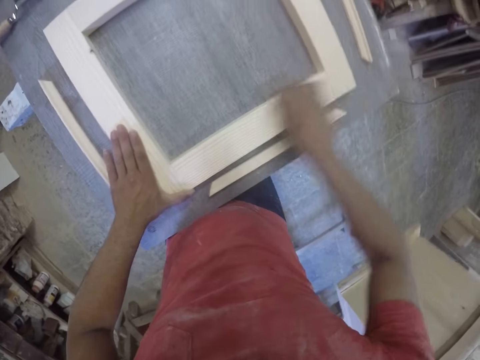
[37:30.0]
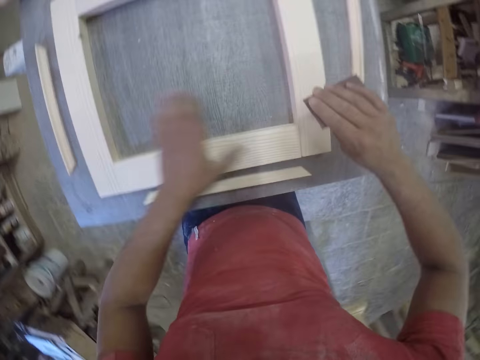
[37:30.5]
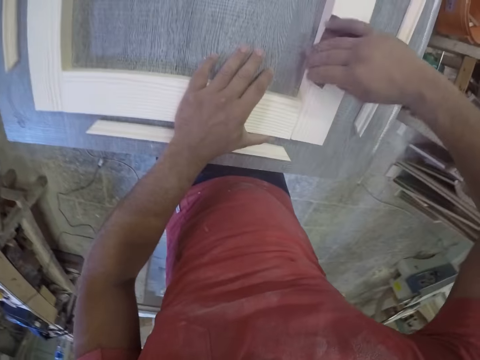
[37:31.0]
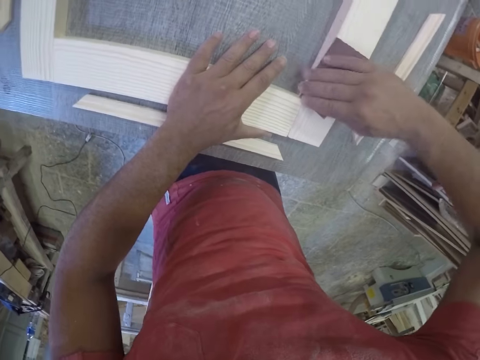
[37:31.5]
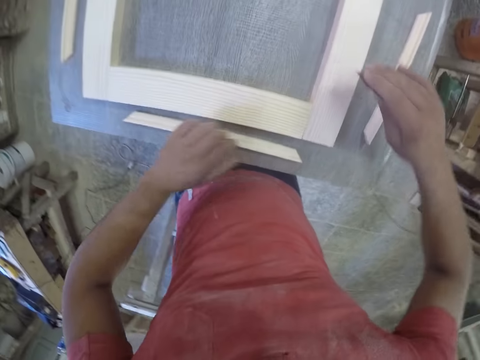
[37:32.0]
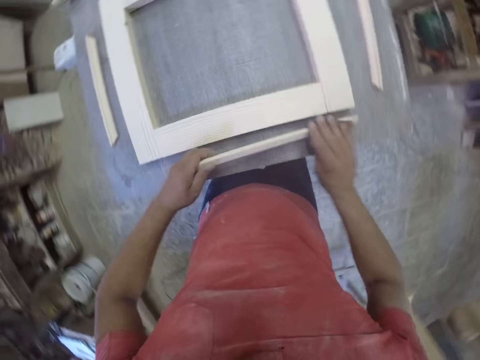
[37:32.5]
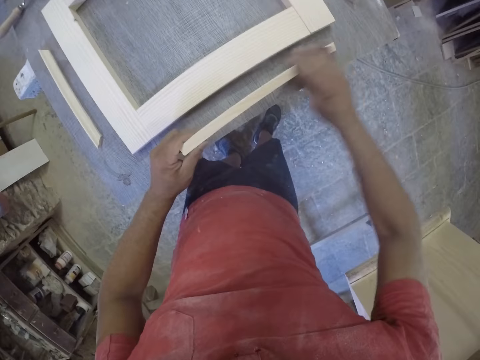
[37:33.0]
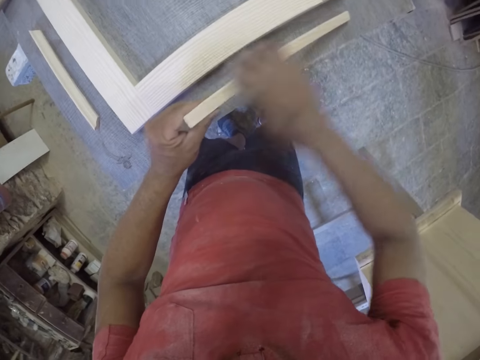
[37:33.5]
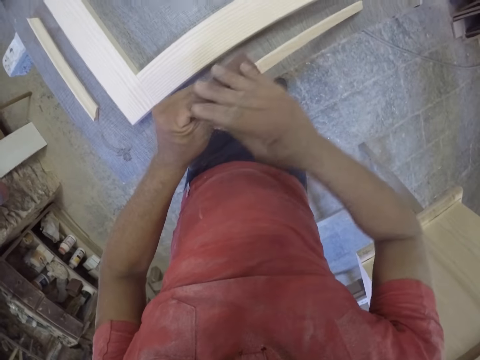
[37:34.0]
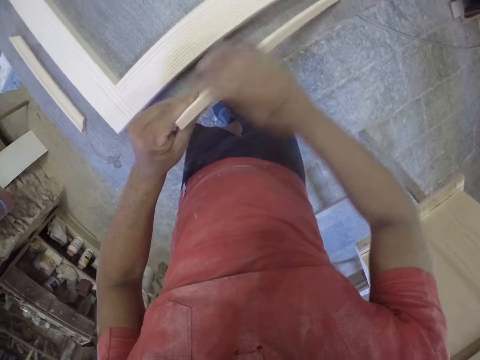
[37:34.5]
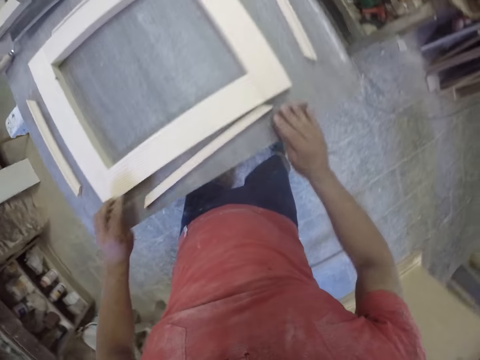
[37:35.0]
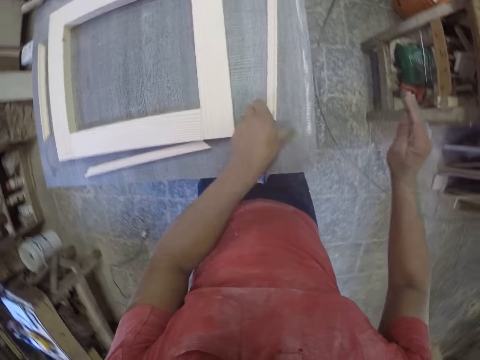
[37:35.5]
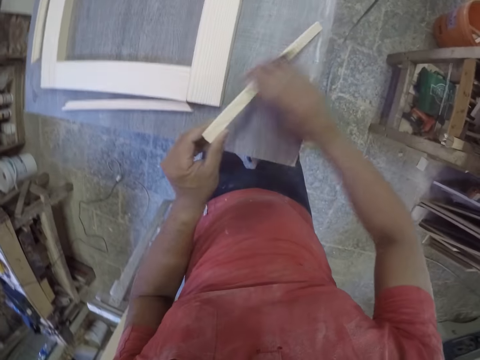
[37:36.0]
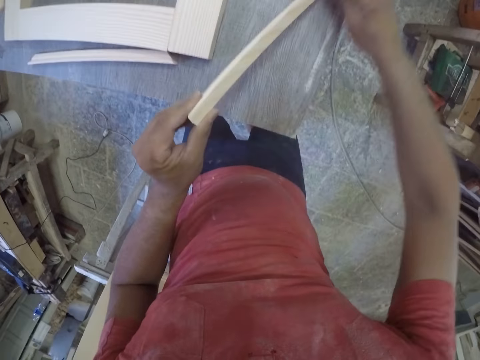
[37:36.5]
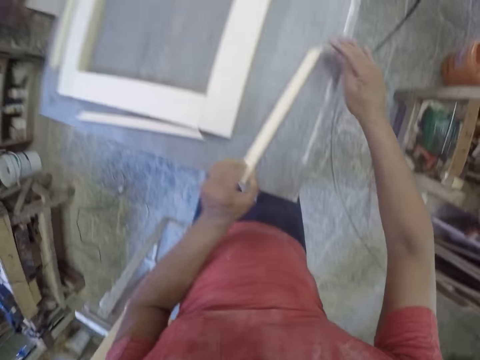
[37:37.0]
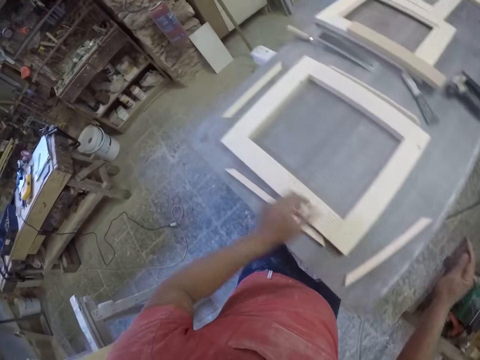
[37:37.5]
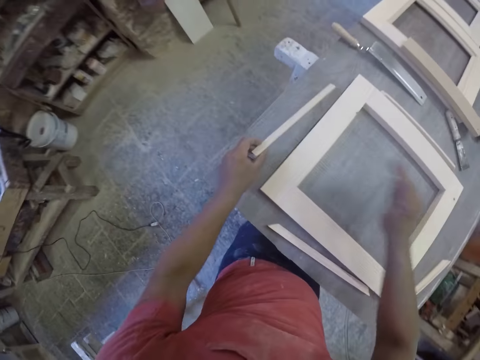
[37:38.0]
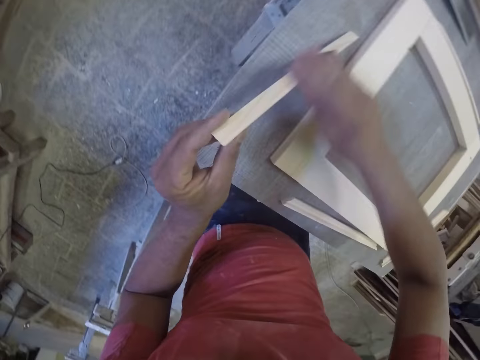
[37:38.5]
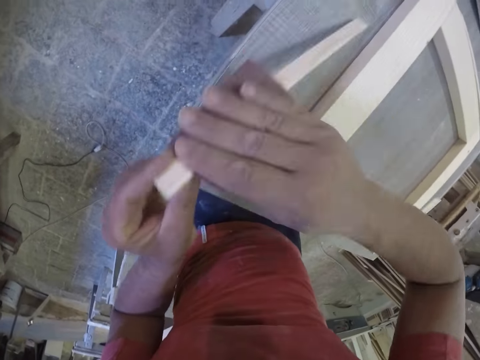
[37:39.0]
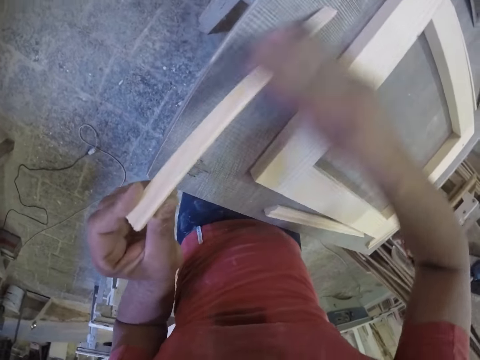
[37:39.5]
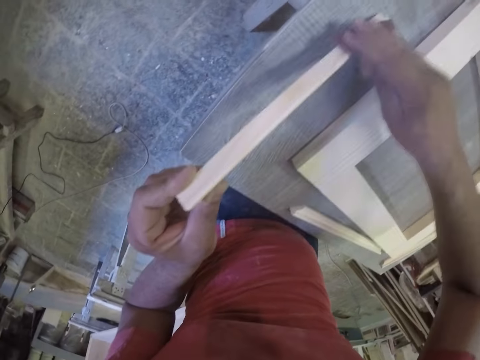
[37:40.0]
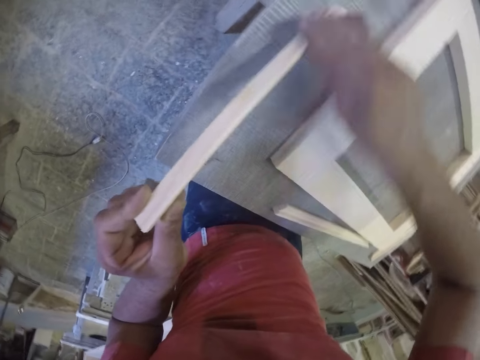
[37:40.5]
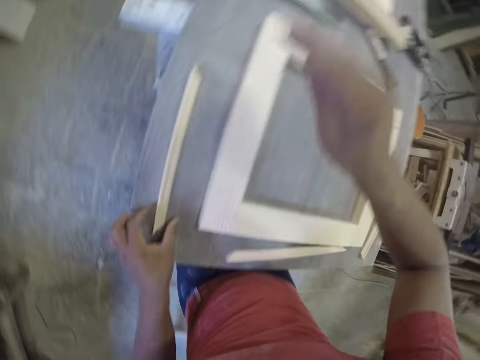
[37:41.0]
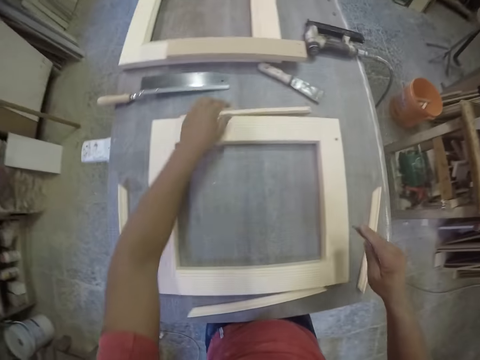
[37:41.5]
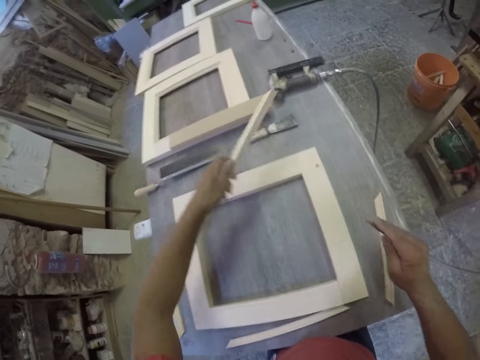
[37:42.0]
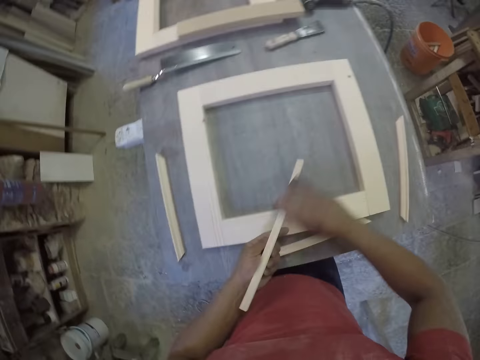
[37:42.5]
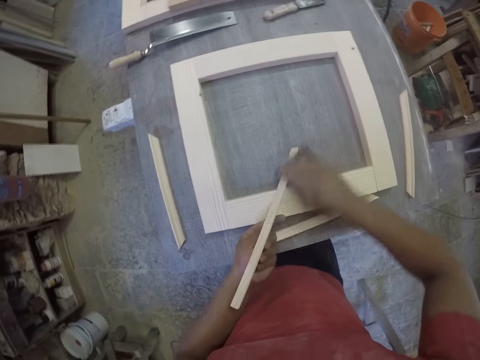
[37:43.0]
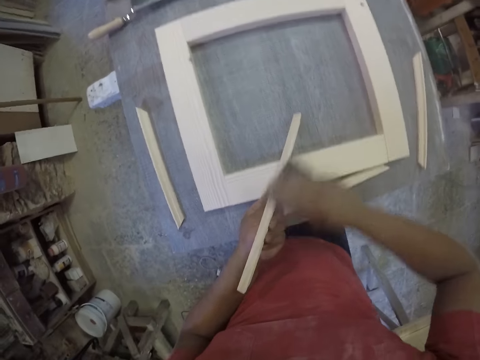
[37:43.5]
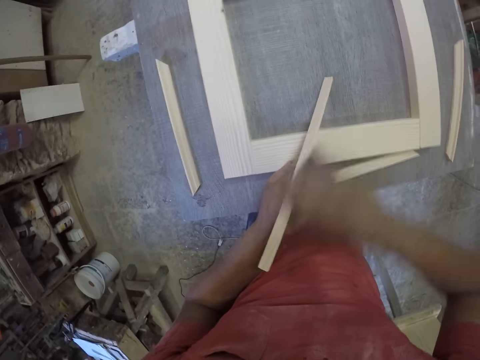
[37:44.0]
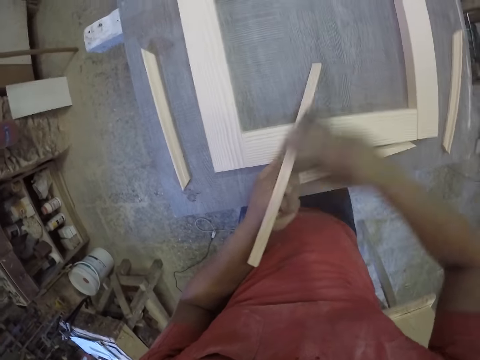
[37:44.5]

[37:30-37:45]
The camera wearer picks up a piece of wood and scrubs the piece of wood. They pick up another piece of wood and scrub the piece of wood. They pick up a piece of wood and scrub the piece of wood. They pick up a piece of wood and scrub the piece of wood.

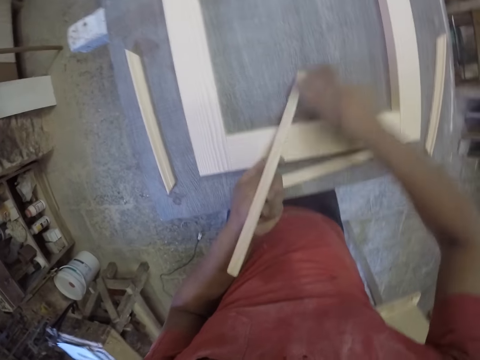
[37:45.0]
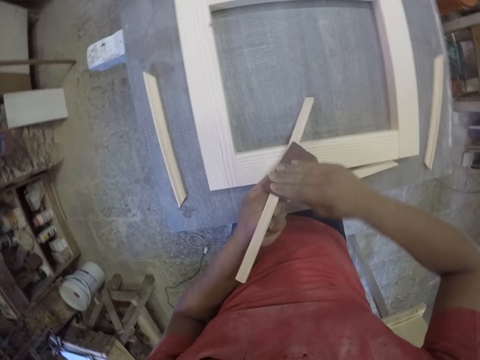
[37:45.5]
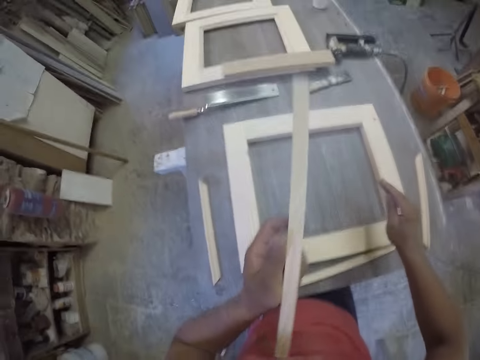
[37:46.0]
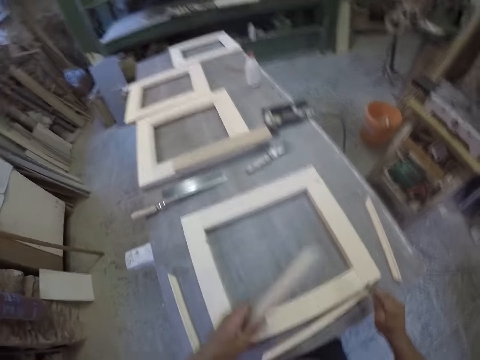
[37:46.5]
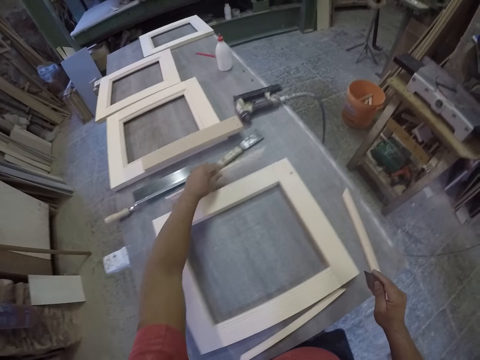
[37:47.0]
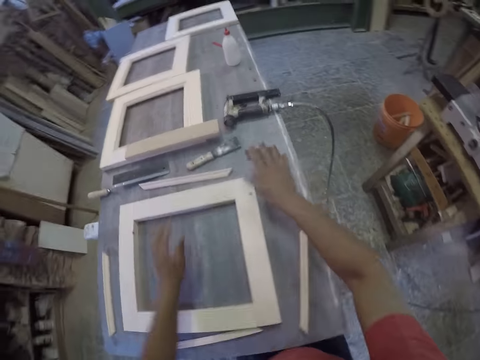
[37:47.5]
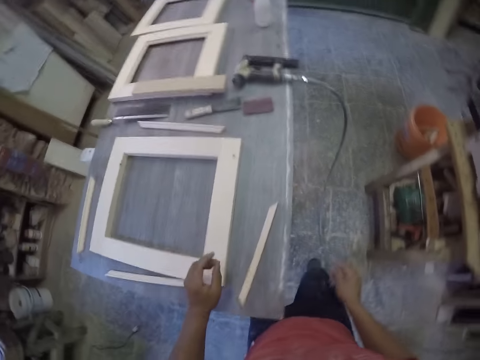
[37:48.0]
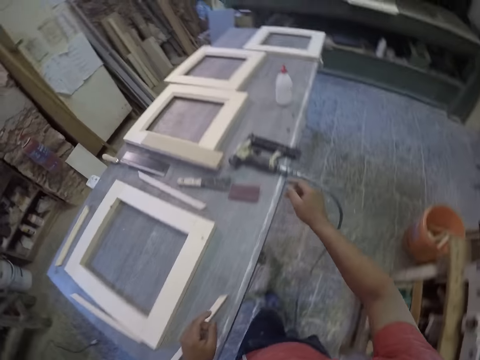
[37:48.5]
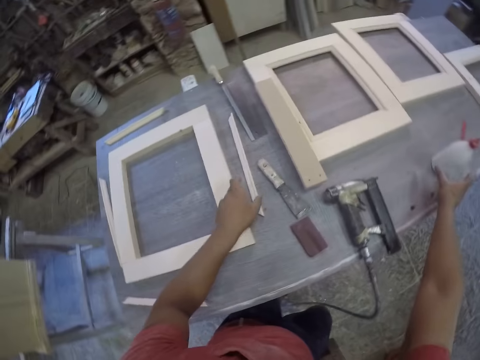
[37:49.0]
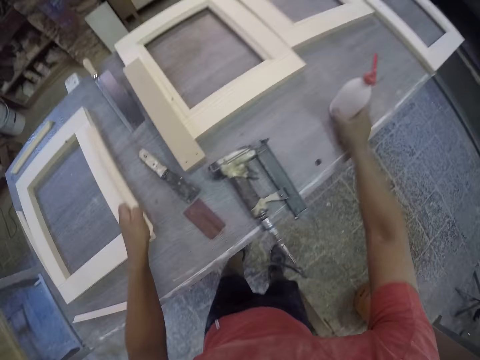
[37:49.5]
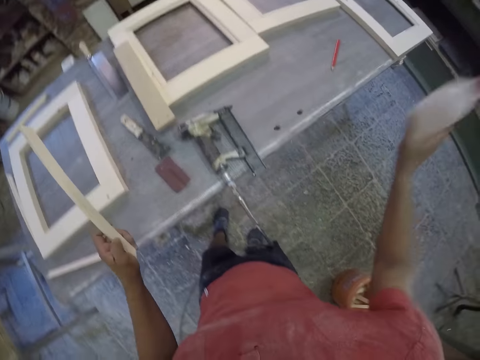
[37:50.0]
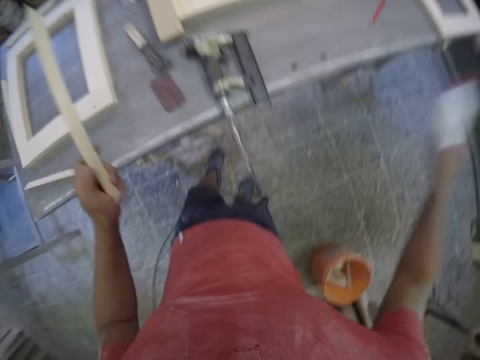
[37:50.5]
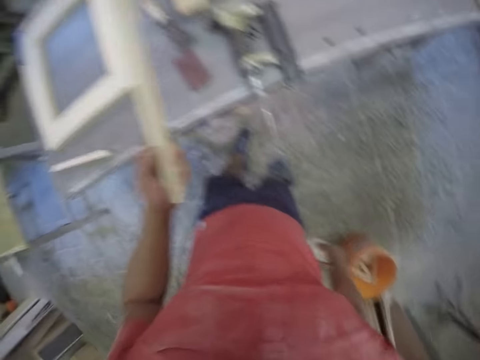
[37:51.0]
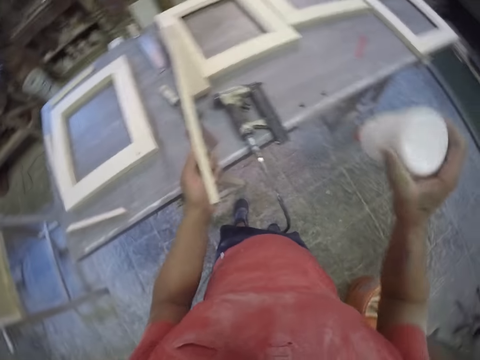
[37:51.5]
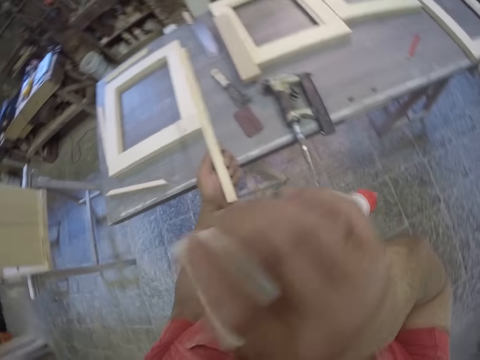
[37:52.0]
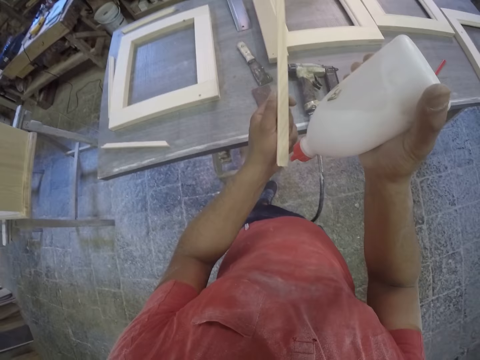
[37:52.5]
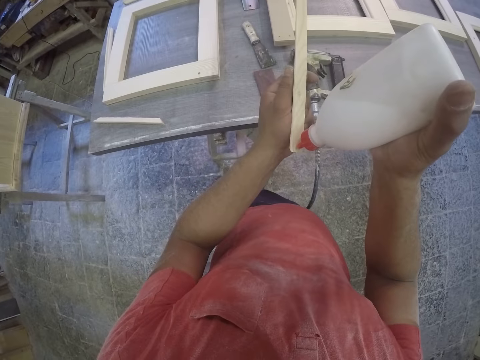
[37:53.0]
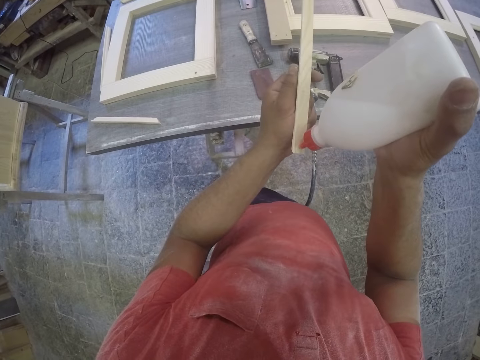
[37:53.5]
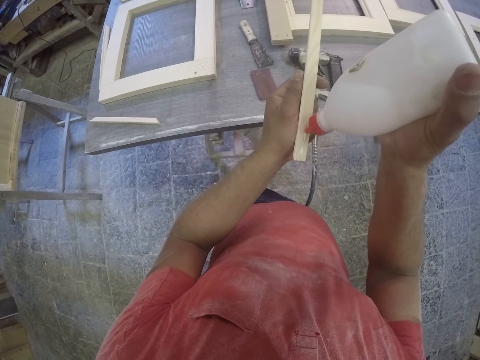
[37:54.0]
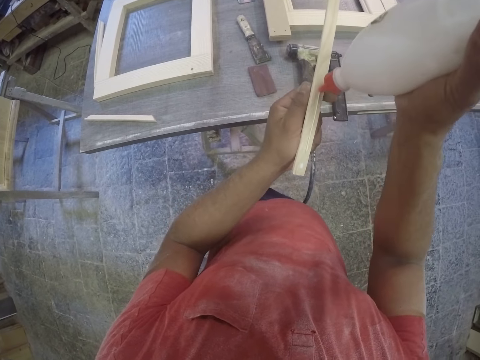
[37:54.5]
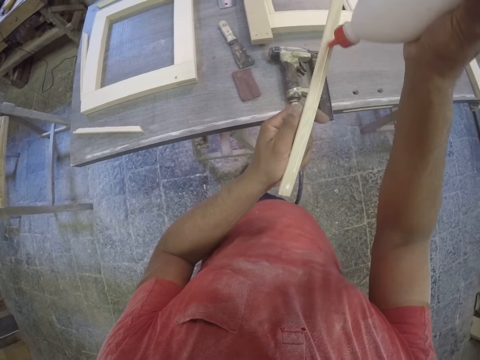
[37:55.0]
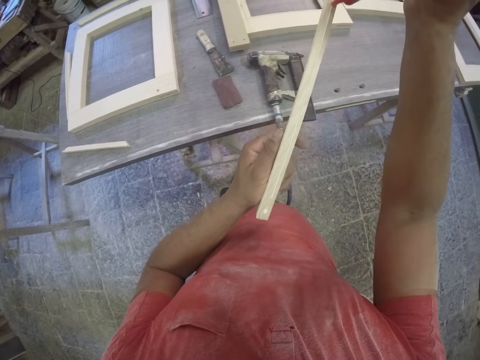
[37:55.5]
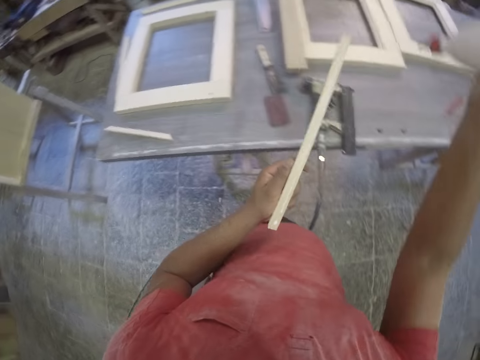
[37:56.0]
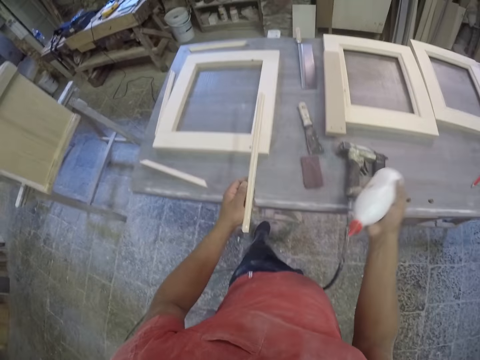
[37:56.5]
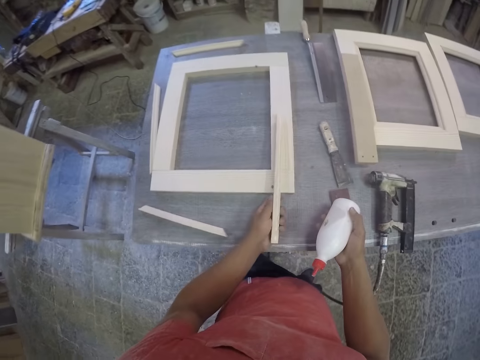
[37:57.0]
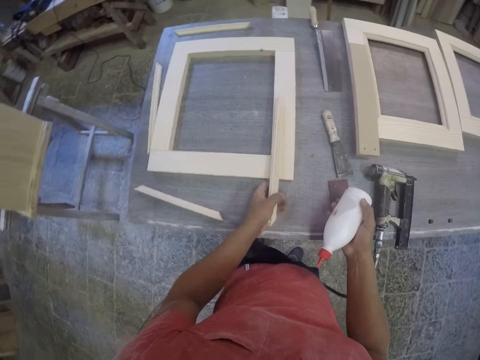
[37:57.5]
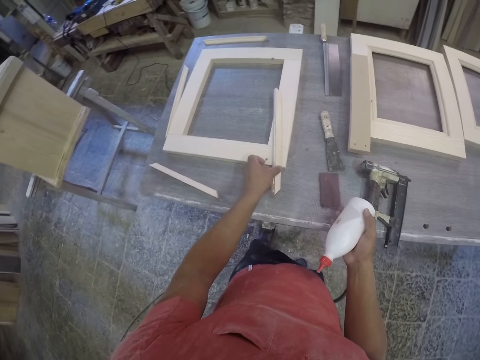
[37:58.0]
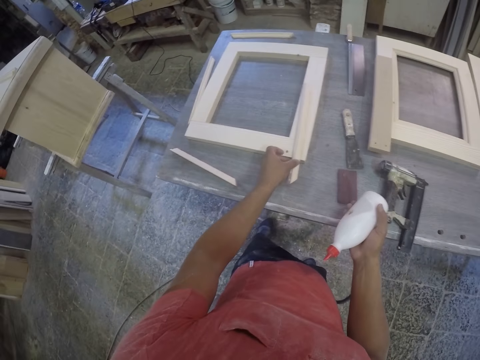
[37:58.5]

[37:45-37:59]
The camera wearer drops the piece of wood. They drop the sandpaper. They pick up a bottle. They pick up a piece of wood. They shake the bottle. They apply glue on the piece of wood. They drop the piece of wood.
